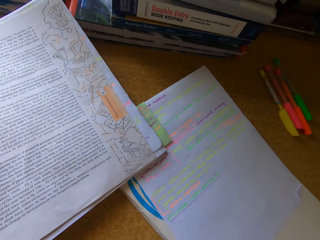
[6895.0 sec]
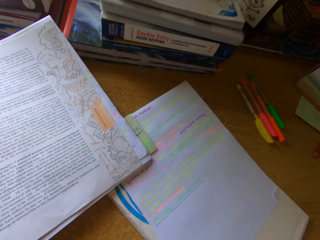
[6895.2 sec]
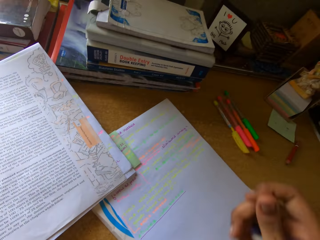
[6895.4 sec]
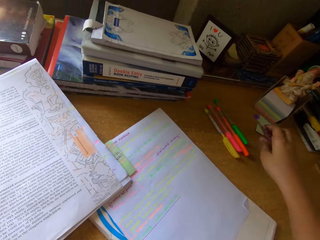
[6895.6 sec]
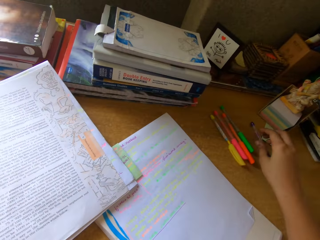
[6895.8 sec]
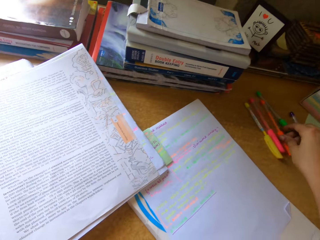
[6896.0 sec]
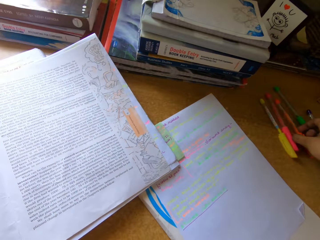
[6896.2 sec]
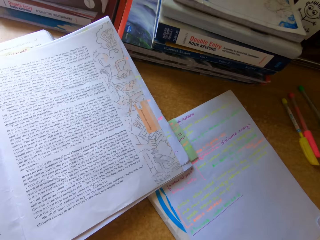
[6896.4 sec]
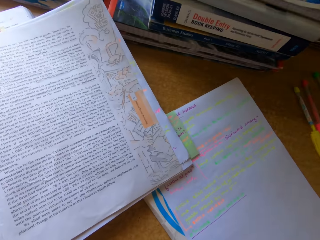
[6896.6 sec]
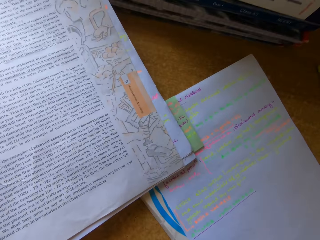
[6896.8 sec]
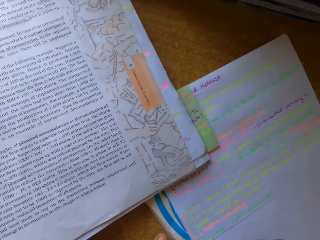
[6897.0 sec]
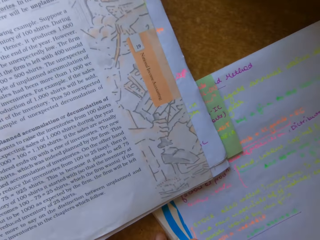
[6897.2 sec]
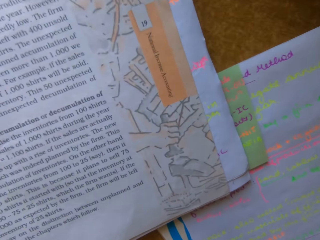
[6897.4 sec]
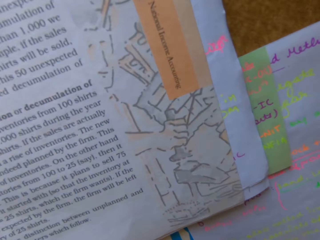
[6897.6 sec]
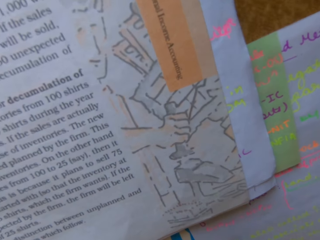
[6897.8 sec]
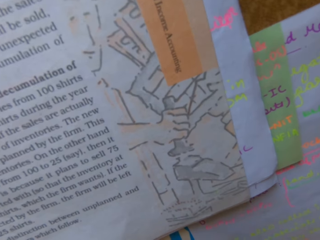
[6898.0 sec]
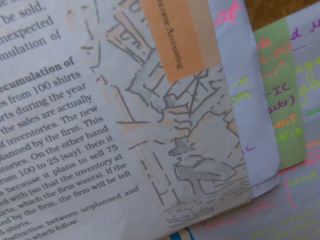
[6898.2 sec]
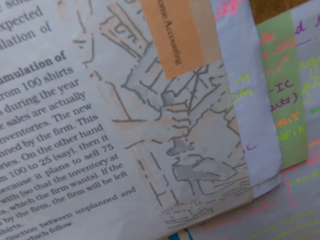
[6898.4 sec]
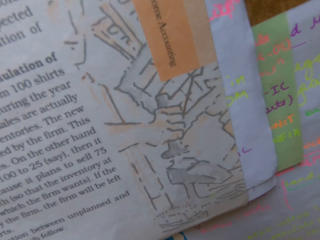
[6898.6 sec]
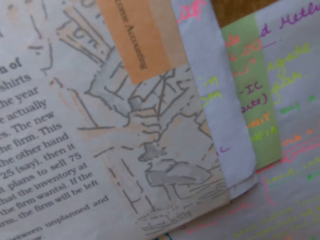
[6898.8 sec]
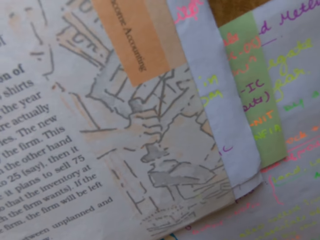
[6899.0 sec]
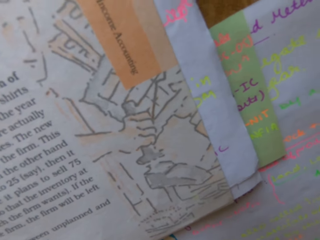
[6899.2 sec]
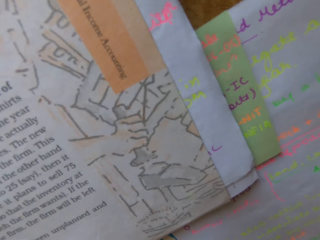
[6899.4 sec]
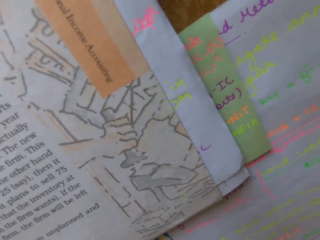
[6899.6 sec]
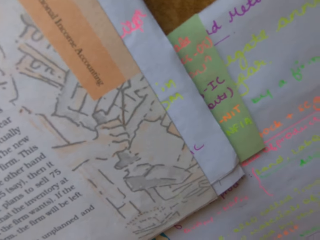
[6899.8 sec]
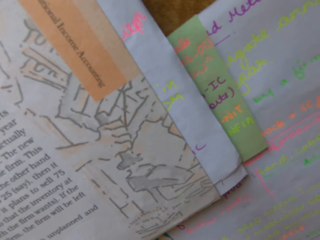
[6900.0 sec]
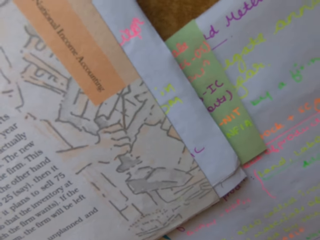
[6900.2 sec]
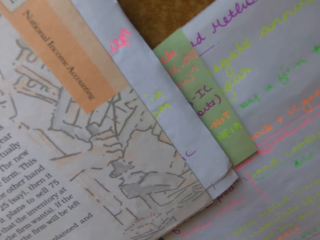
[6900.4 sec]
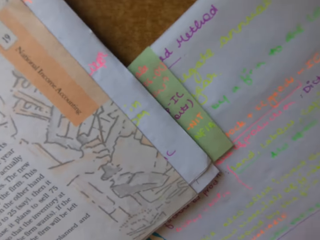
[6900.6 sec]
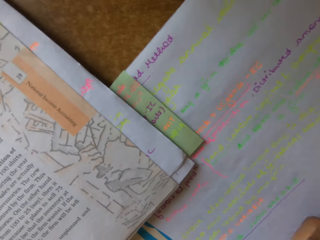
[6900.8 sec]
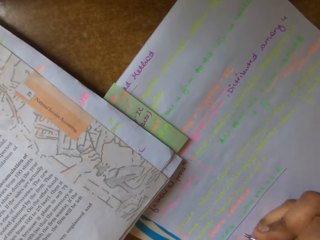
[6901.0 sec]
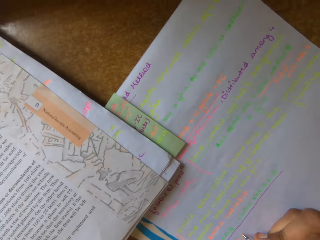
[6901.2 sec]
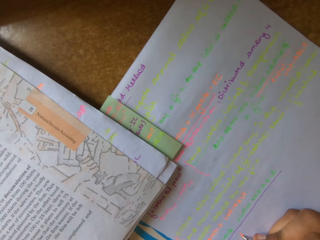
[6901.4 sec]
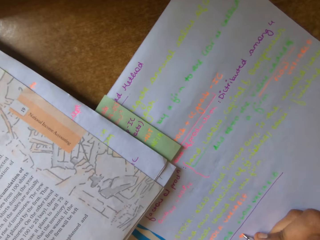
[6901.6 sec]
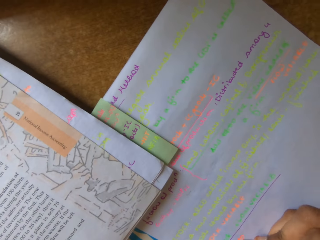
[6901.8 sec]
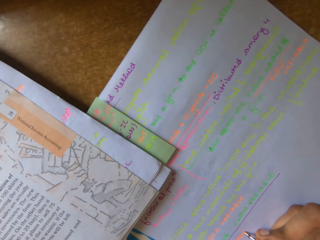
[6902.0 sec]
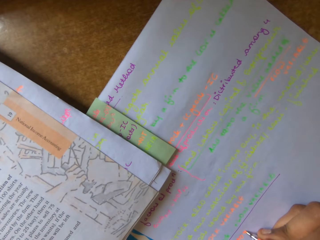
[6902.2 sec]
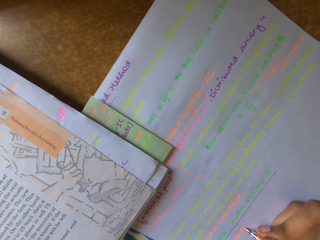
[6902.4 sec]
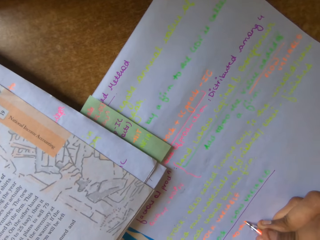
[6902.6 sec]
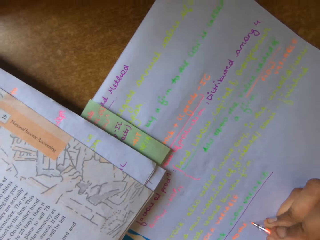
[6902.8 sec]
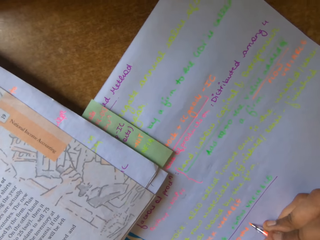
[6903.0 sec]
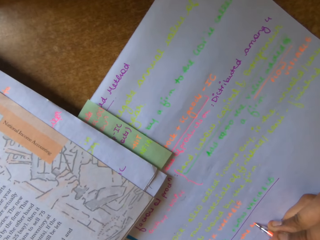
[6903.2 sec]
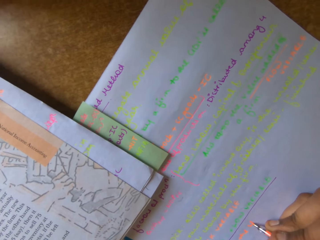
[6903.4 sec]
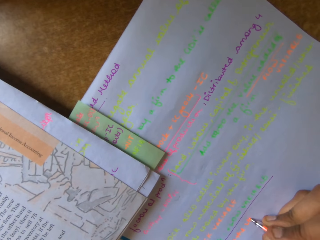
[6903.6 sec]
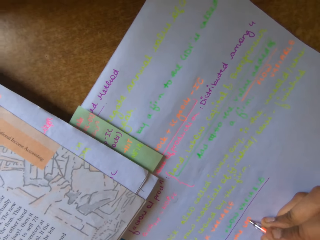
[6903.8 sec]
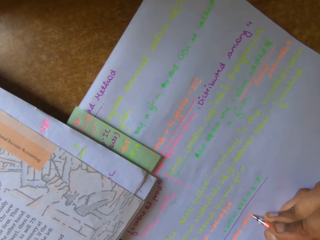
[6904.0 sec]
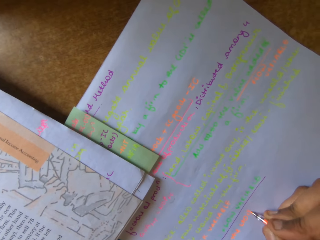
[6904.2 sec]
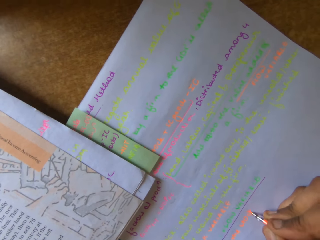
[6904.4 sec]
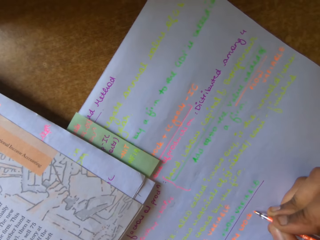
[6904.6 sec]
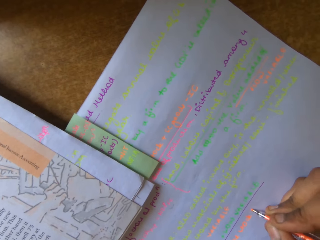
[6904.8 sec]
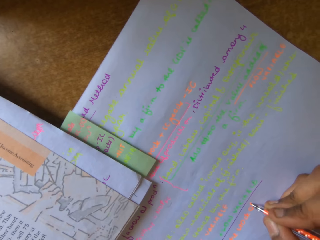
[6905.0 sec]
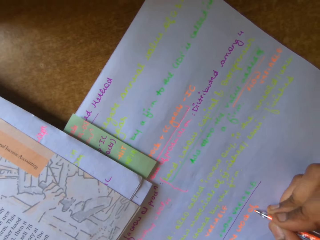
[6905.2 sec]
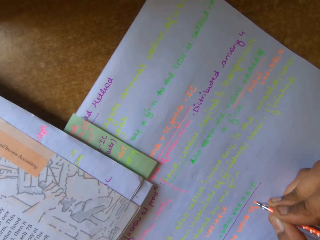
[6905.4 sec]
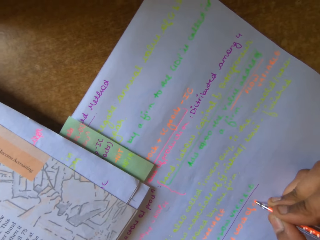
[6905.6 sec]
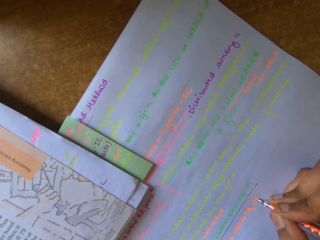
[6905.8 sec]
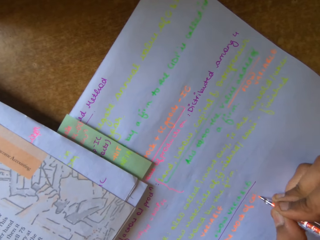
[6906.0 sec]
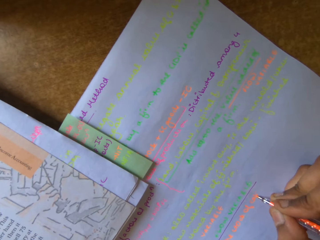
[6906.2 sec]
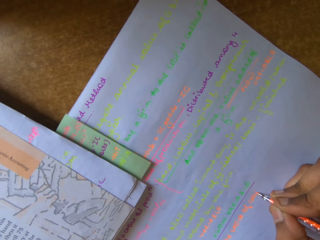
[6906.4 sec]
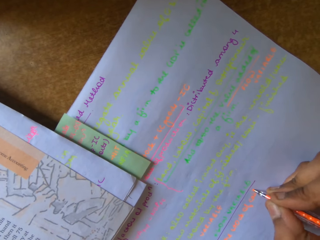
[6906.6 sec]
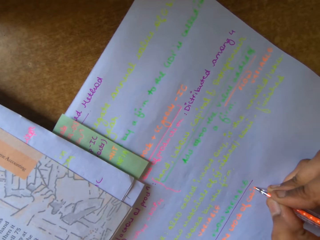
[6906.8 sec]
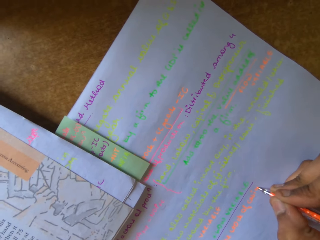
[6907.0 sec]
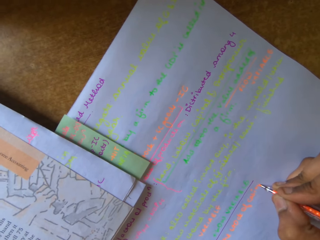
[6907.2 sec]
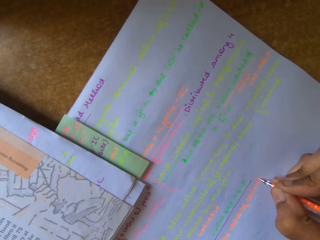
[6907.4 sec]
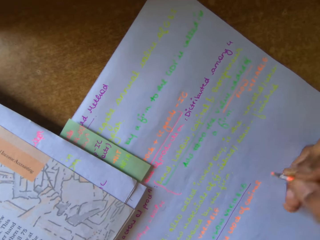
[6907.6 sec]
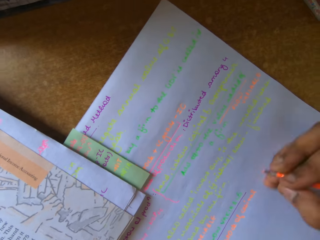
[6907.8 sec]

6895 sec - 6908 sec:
The camera wearer returns the purple pen on the table. They pick up a pink pen. They write on the paper. They write on a book.

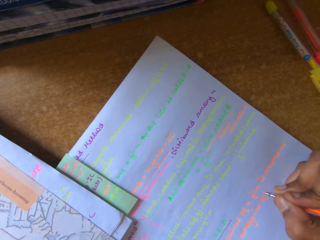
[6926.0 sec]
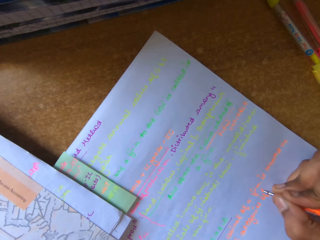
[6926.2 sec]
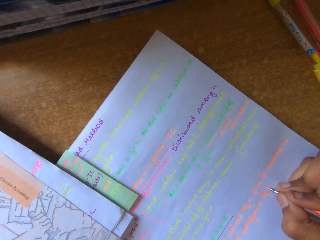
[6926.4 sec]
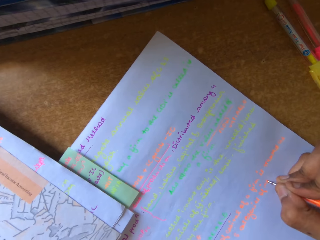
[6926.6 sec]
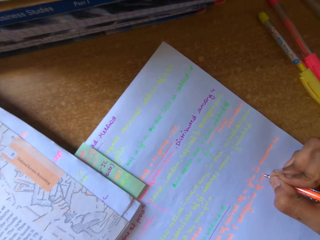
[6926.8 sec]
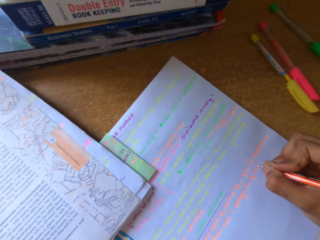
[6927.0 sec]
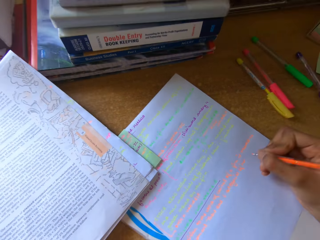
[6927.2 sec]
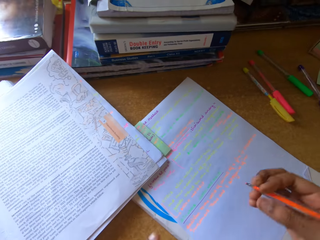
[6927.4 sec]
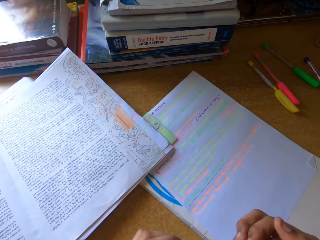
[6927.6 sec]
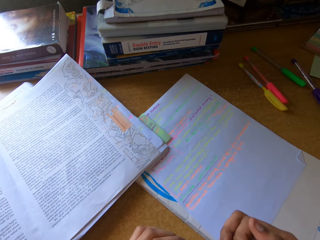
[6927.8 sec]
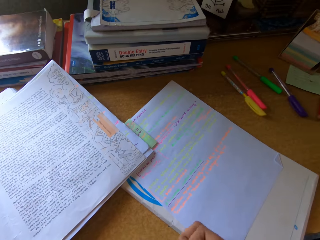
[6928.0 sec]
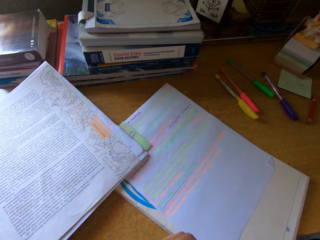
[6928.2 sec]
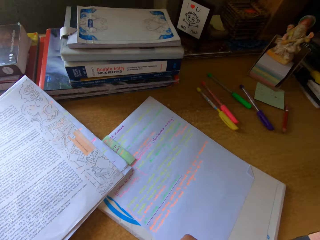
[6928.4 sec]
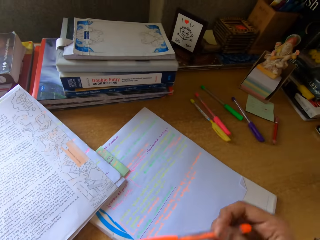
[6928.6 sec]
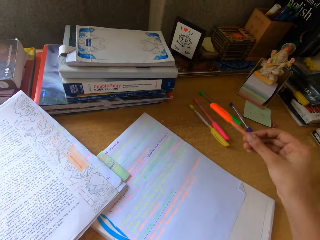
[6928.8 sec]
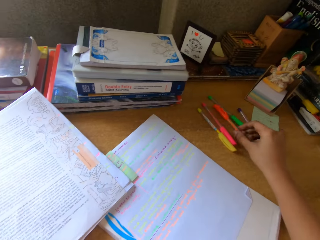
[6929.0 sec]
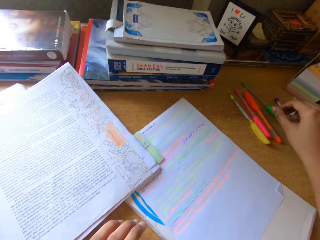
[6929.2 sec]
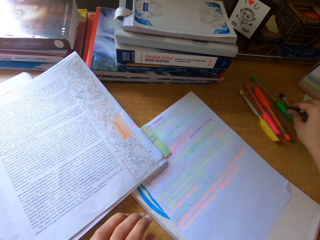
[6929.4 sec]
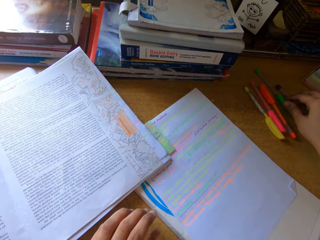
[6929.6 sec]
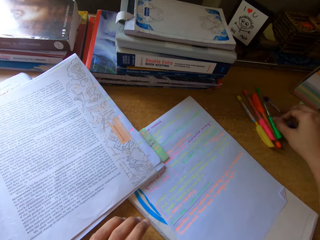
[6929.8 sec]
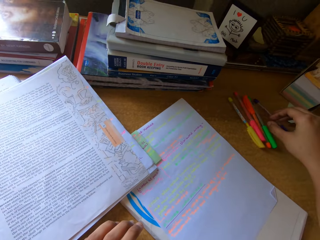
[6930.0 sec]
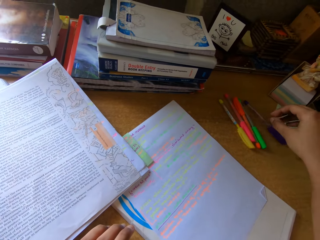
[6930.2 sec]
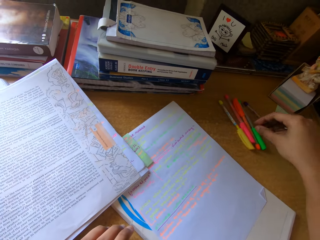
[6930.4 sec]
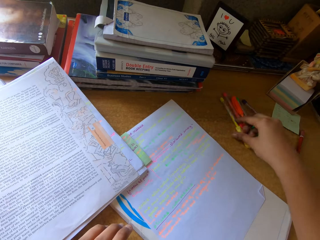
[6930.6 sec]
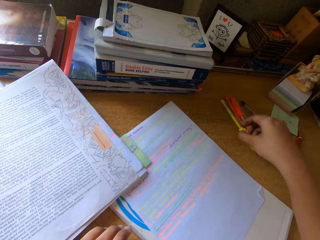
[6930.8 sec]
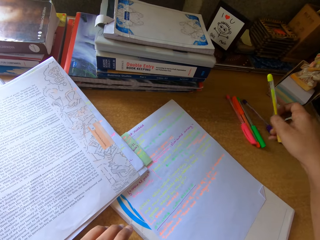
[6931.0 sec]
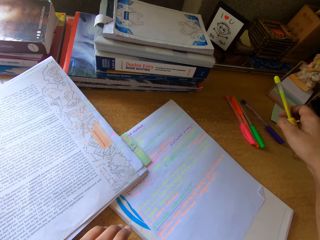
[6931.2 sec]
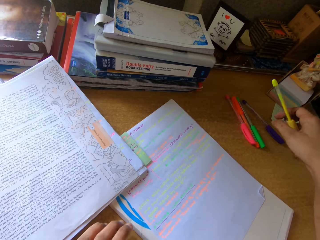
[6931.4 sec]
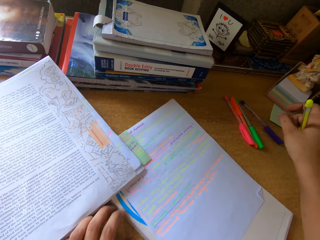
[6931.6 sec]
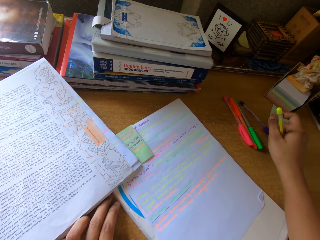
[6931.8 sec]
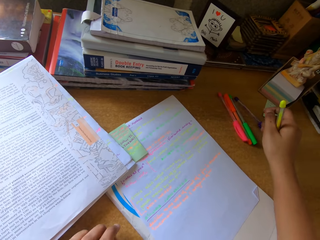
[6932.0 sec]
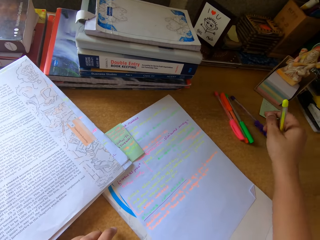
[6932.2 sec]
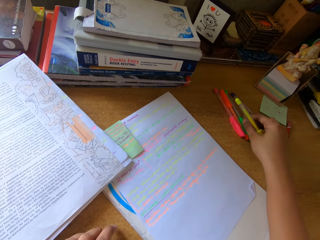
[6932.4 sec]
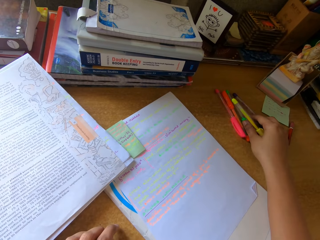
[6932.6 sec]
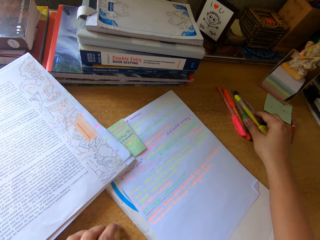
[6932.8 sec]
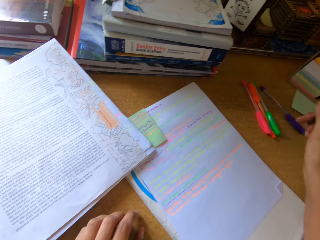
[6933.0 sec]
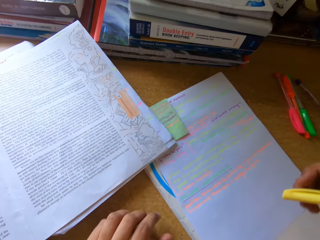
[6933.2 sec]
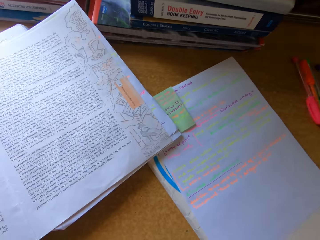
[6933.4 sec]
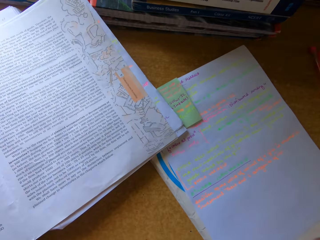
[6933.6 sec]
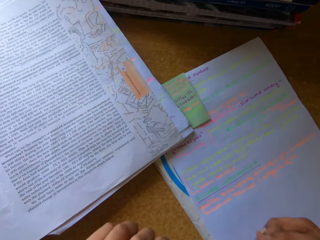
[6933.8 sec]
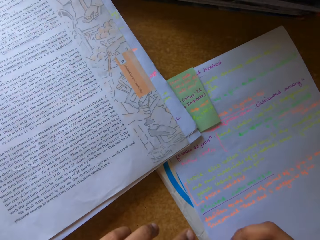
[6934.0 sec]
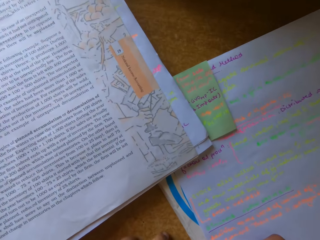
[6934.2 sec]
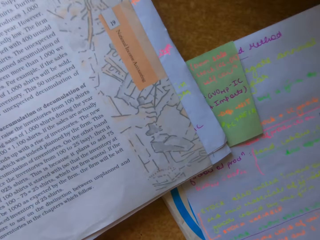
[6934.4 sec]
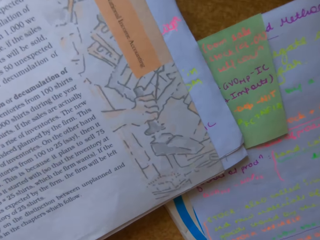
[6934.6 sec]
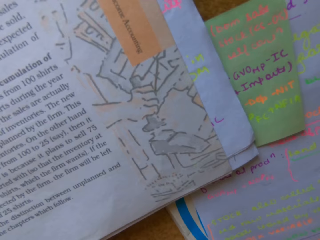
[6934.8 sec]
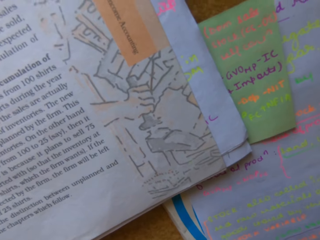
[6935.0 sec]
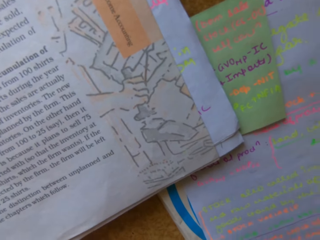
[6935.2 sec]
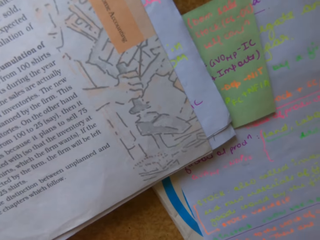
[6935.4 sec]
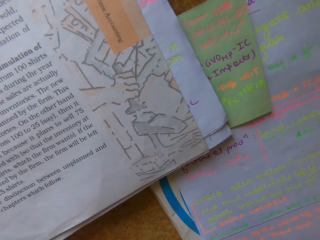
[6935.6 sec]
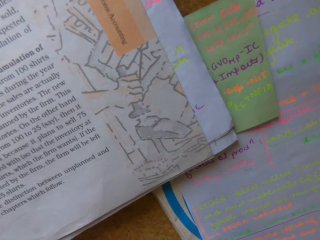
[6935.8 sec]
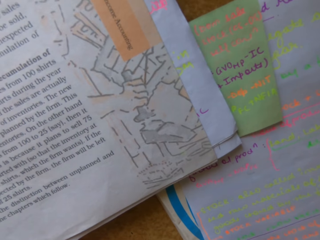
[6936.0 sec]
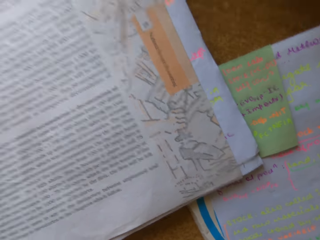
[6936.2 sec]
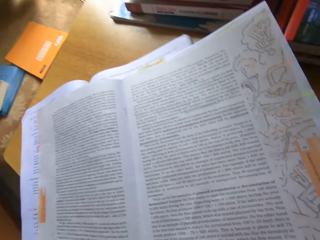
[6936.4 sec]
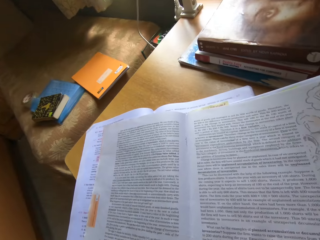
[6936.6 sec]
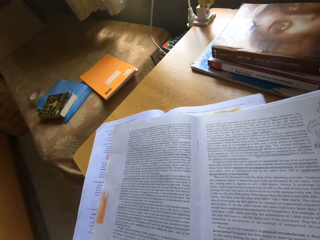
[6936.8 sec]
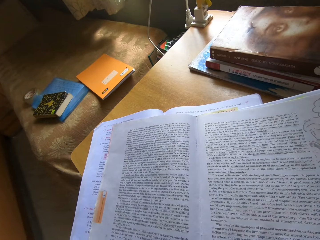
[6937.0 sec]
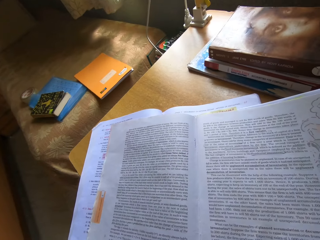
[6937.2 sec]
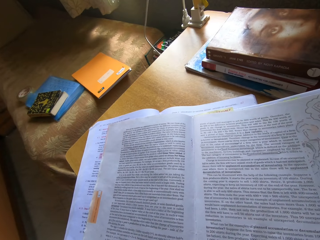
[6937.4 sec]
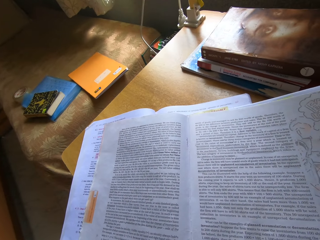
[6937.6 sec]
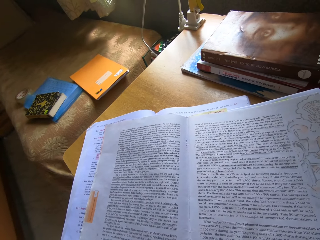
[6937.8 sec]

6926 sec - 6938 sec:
The camera wearer closes the pink pen. They put the pen on the table. They pick up a yellow pen. They hold a phone. They read the book. They look around.
